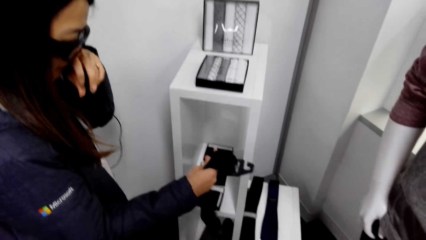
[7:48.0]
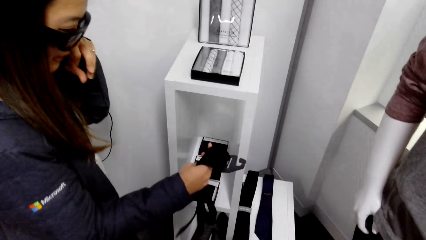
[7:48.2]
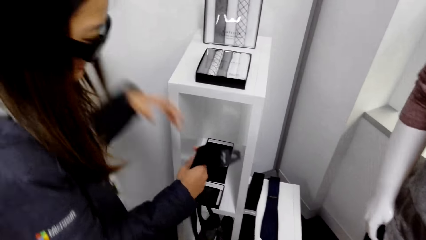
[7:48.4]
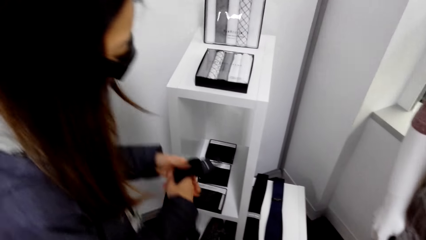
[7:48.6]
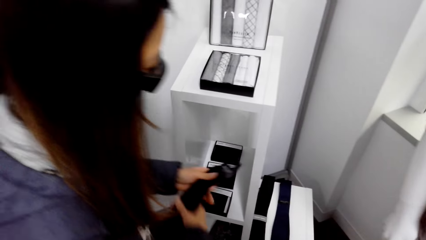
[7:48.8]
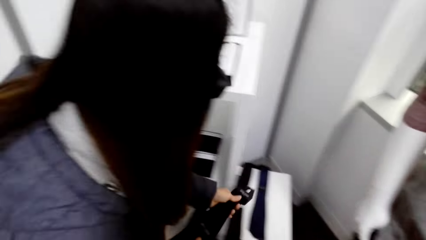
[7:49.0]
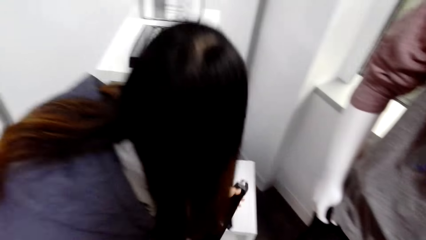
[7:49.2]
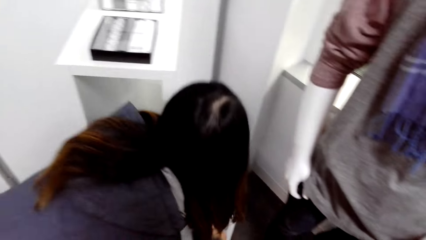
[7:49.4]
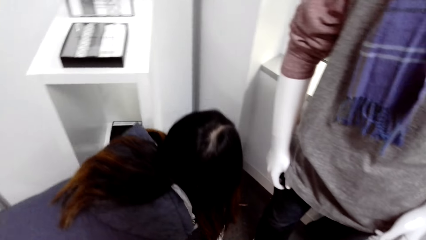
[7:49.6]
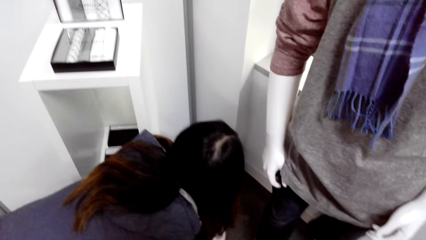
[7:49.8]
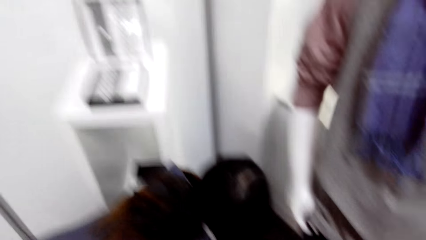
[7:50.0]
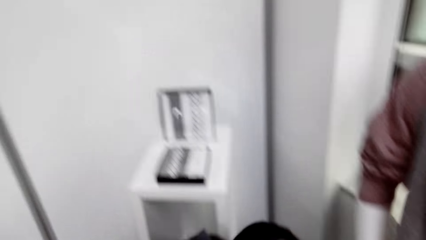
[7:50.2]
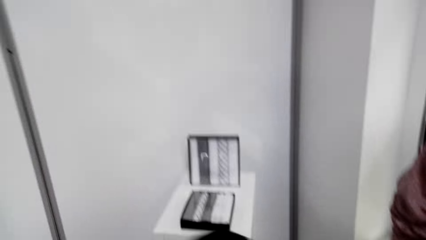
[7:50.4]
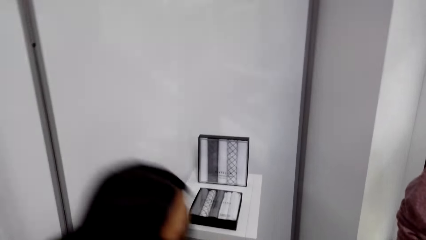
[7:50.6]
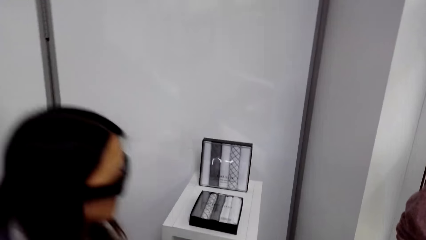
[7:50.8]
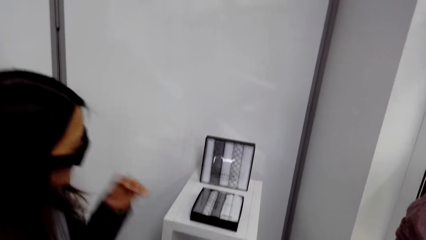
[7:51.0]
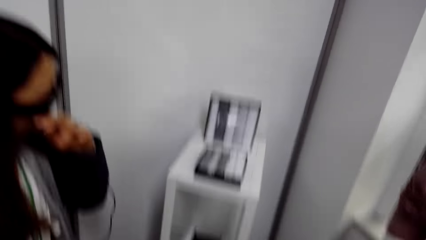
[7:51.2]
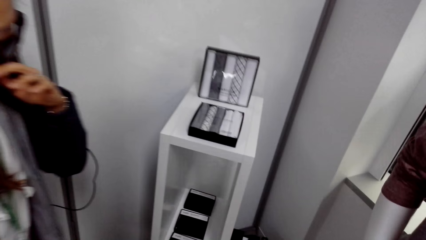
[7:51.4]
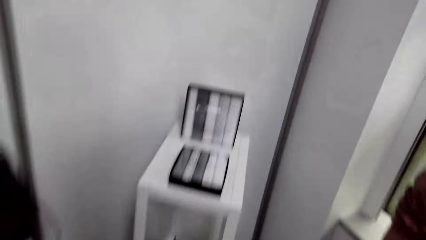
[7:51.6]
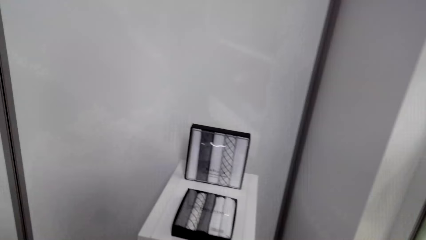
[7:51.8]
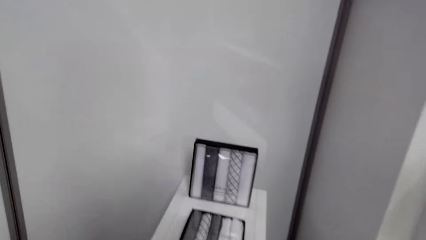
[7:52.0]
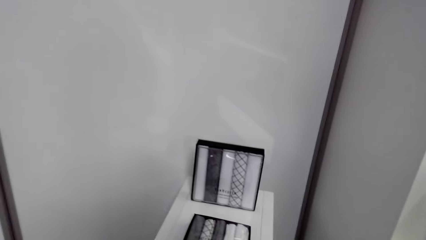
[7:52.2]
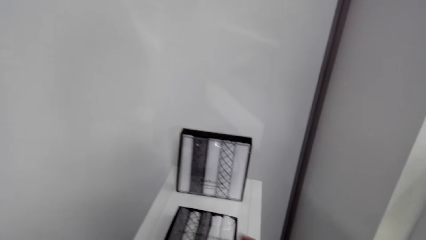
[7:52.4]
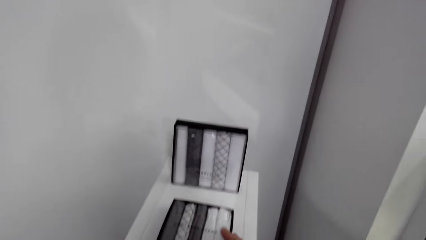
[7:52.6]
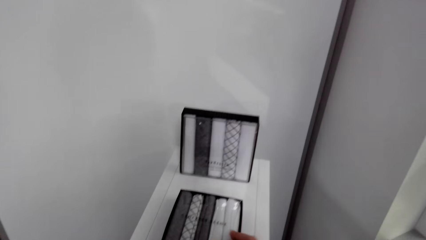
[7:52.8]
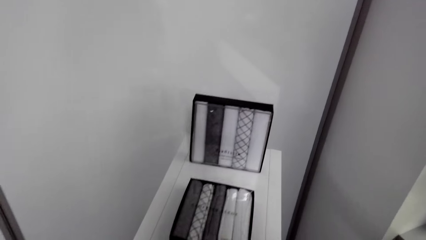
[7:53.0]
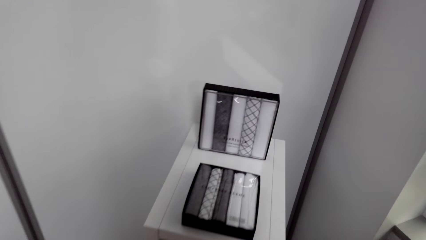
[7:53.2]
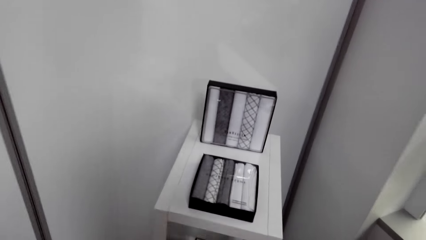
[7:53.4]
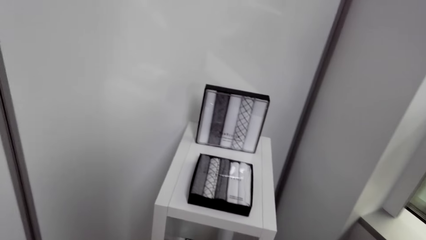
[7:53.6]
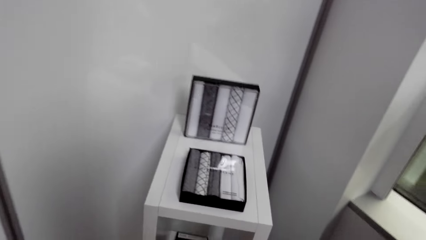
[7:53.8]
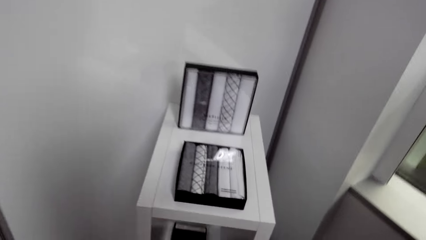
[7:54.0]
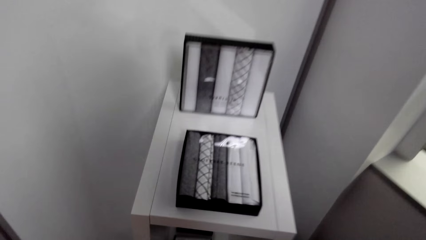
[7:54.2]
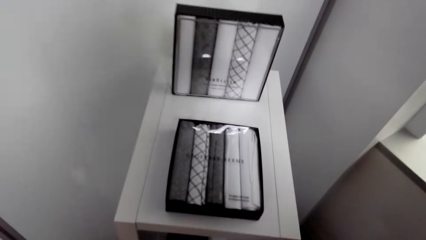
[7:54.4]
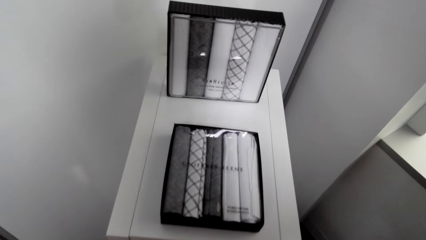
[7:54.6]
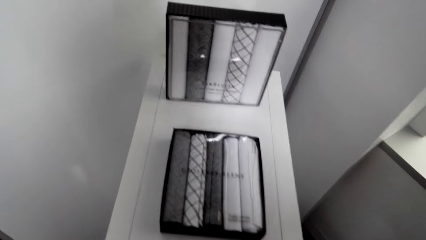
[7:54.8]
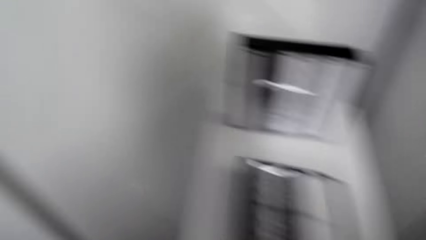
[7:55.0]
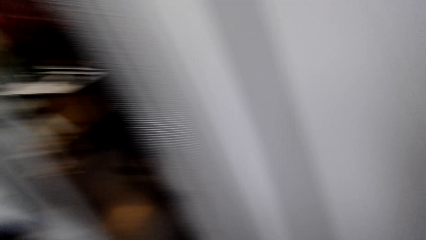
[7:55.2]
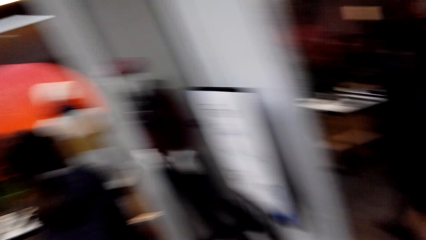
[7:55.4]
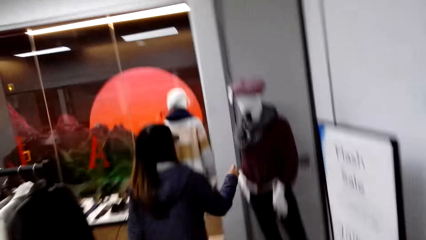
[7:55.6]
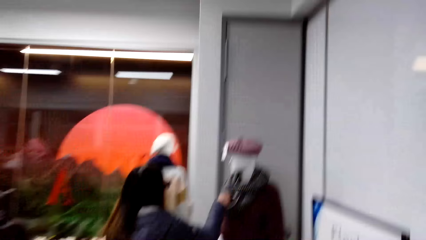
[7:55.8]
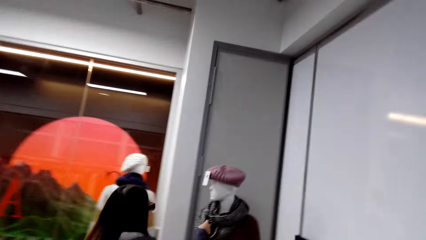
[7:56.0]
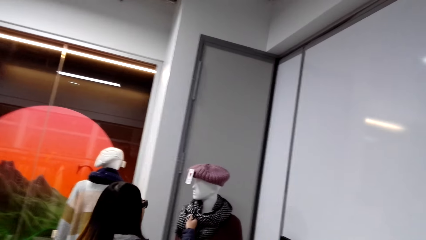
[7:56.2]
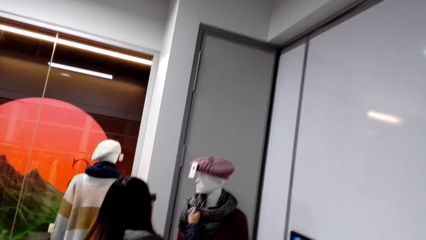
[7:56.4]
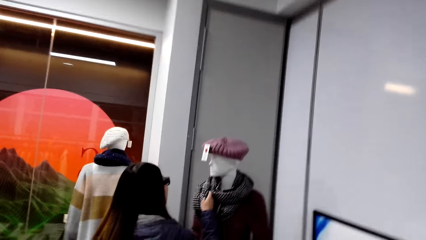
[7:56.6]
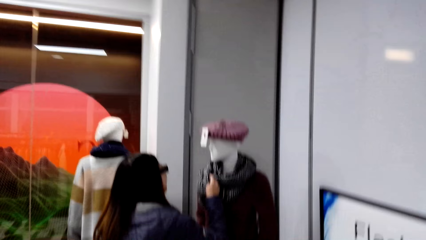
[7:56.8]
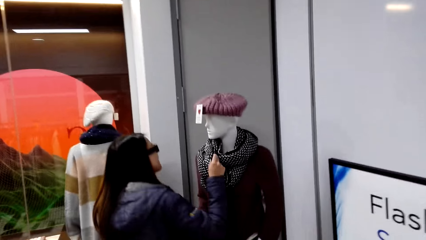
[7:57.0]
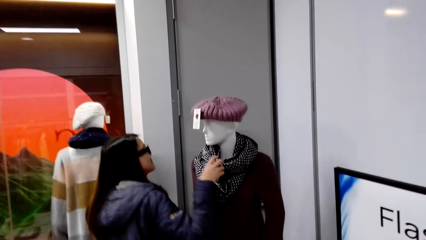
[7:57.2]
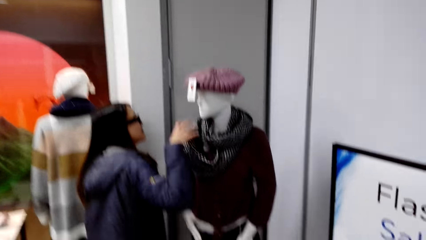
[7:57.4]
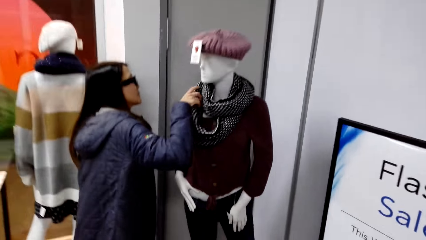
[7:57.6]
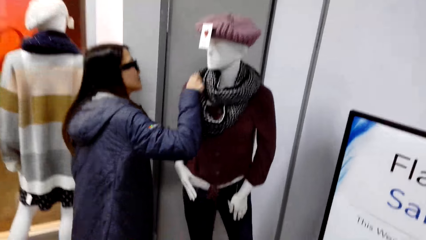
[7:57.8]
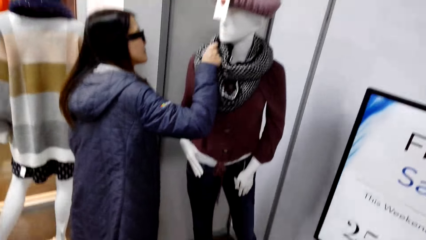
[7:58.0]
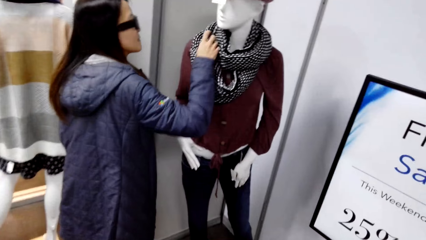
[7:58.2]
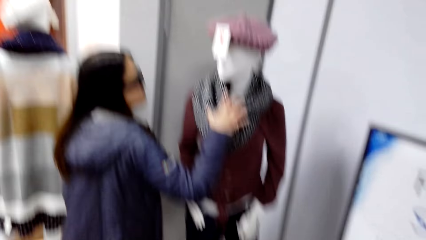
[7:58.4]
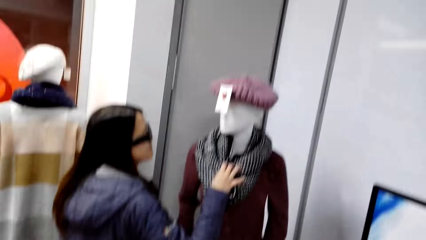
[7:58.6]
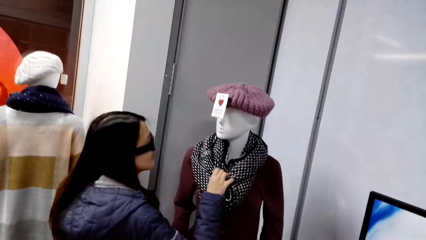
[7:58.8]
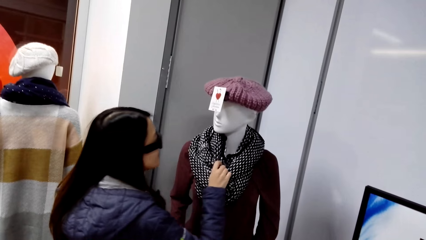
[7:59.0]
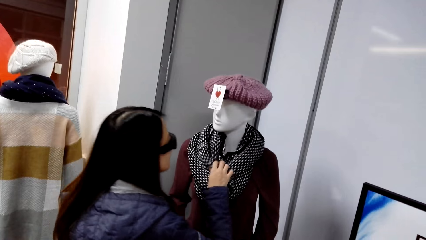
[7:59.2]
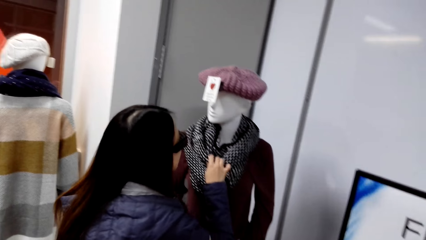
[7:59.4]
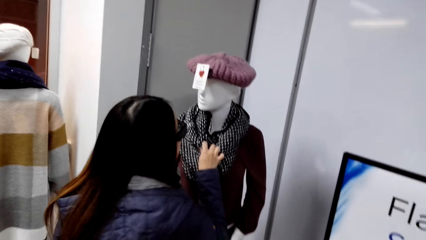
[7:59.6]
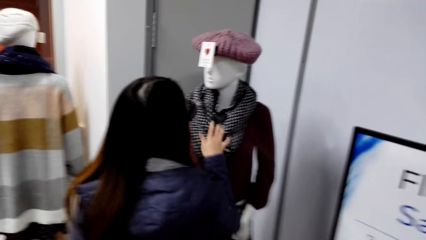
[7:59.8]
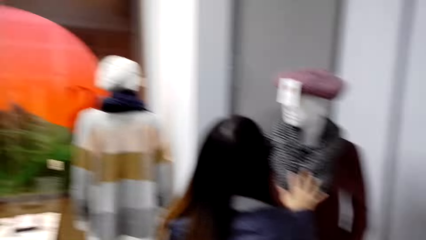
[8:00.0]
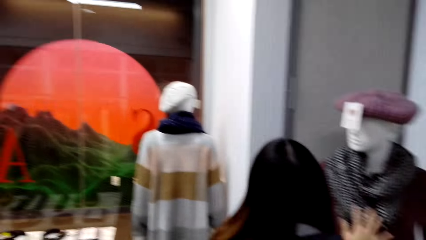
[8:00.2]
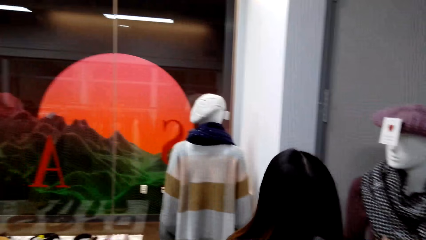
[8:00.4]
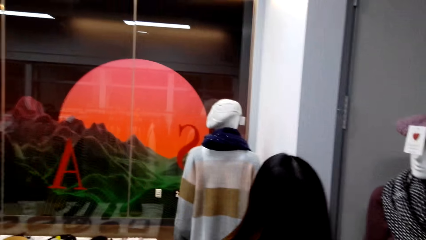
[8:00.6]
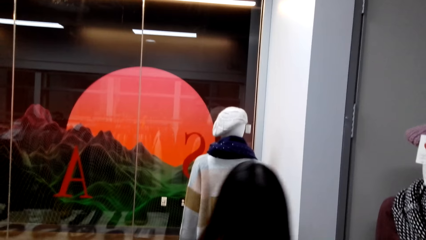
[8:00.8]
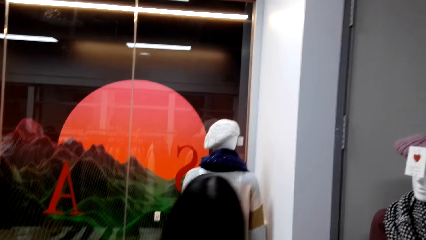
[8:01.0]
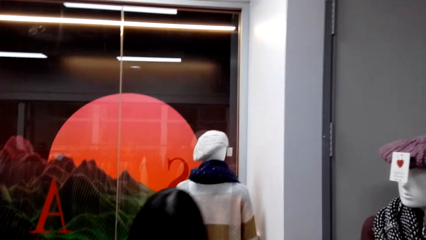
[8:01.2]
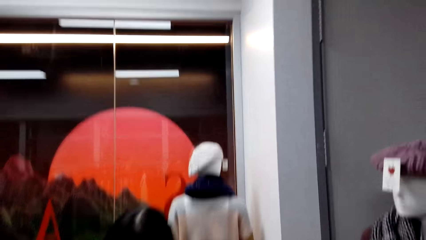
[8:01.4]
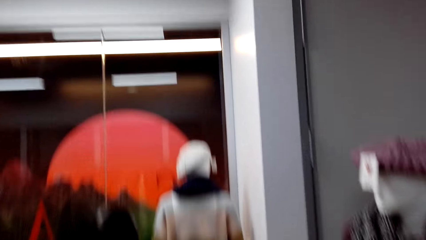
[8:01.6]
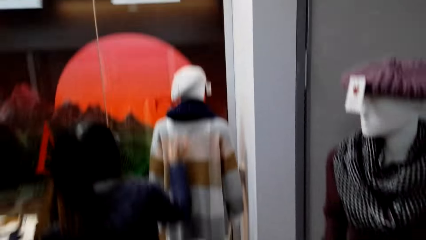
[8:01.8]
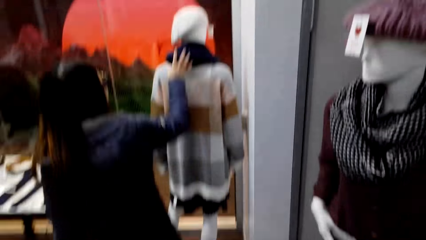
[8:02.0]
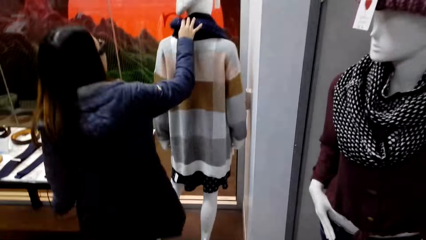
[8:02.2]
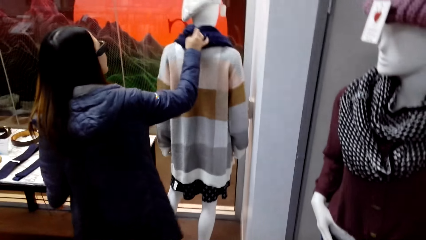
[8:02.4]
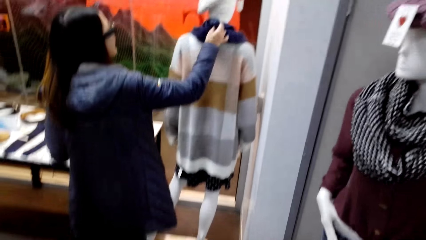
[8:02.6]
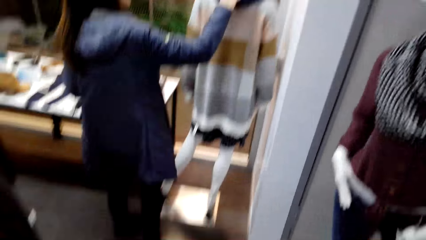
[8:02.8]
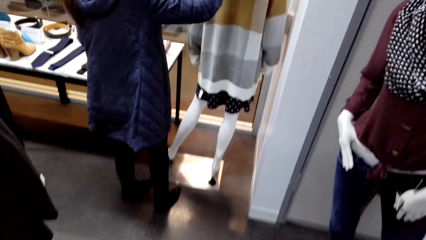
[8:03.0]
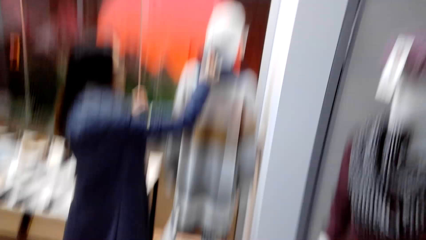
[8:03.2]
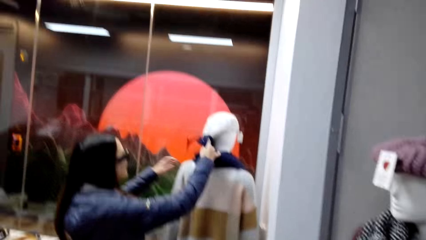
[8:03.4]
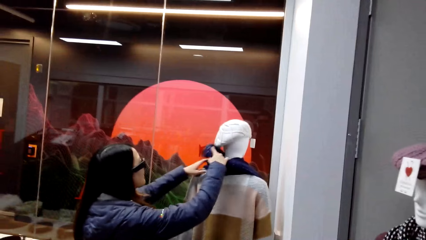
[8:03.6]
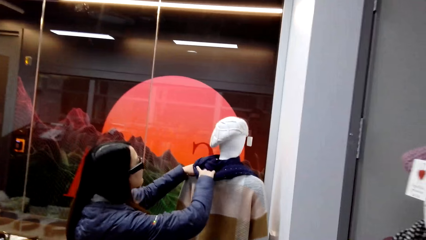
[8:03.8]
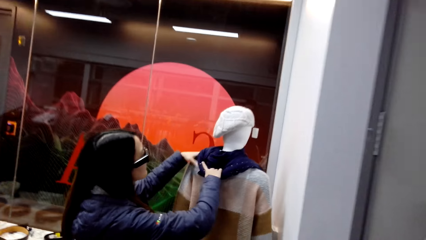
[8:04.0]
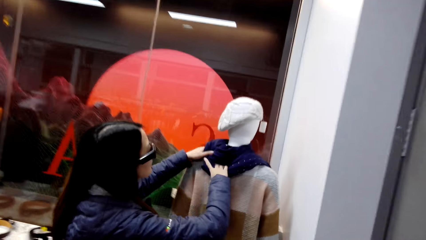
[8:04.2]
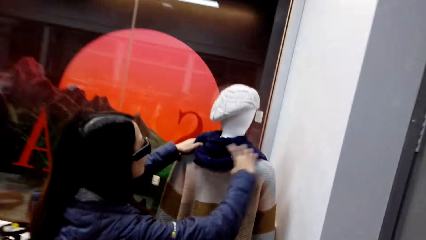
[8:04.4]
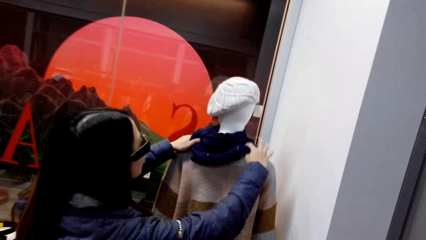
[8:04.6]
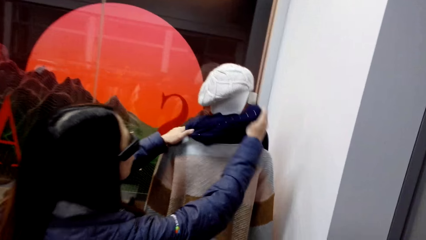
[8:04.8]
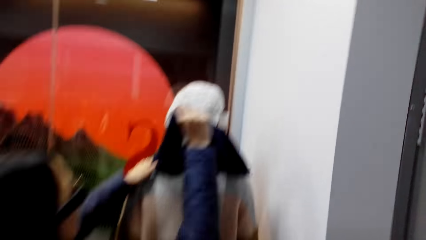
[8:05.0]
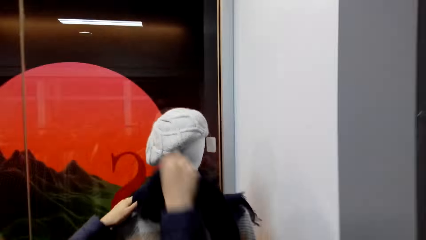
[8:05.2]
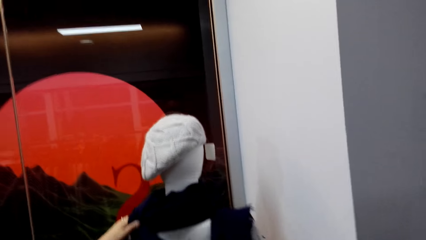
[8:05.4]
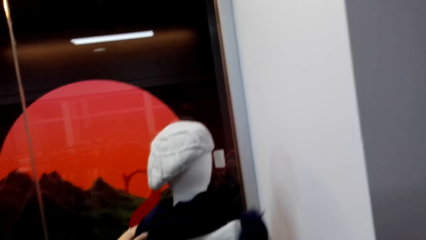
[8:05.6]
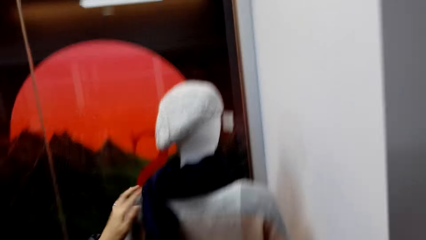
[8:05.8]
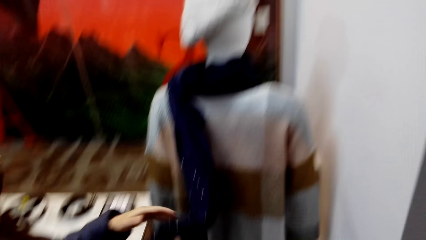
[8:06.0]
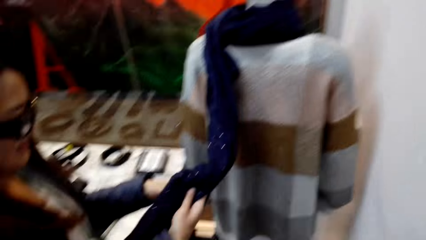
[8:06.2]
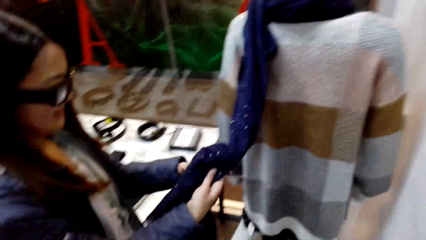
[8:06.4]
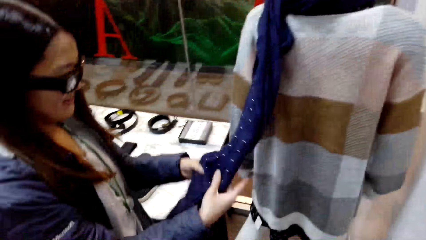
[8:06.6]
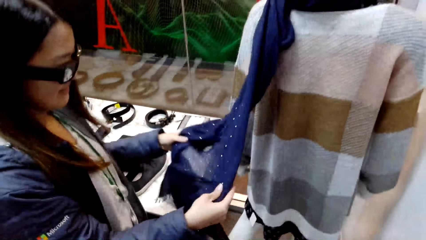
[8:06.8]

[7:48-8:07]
A woman touches the face. The woman puts down the tie. The woman touches the face. The woman touches the dummy scarf. The woman walks around. The woman touches the dummy scarf.
